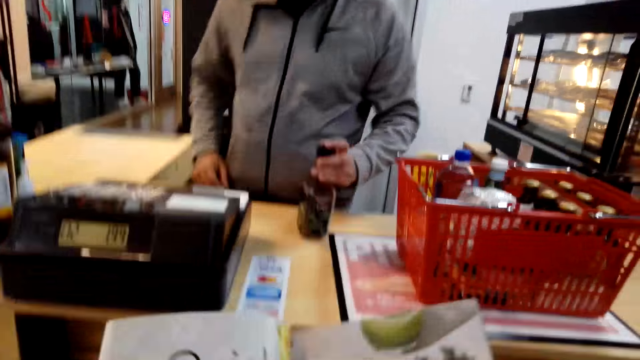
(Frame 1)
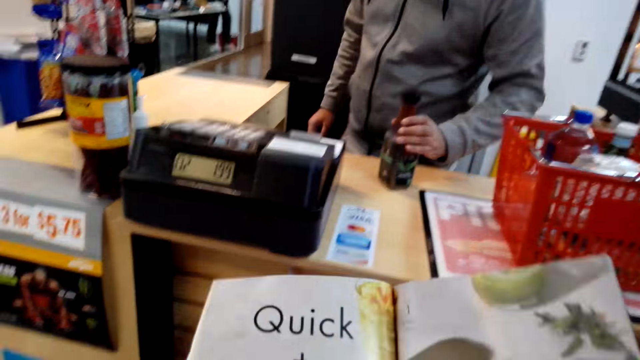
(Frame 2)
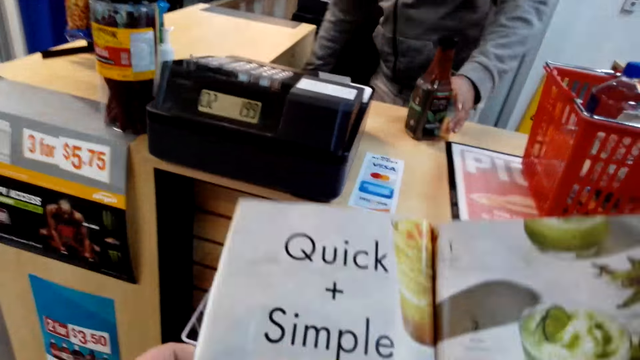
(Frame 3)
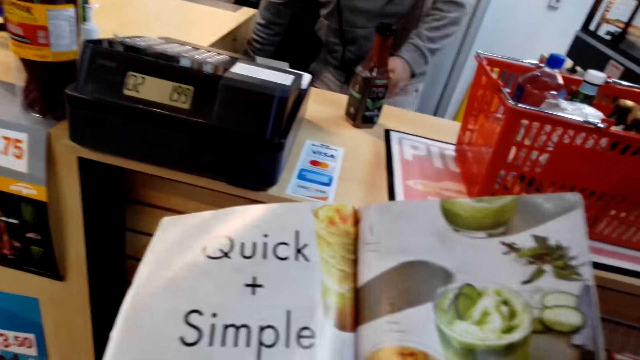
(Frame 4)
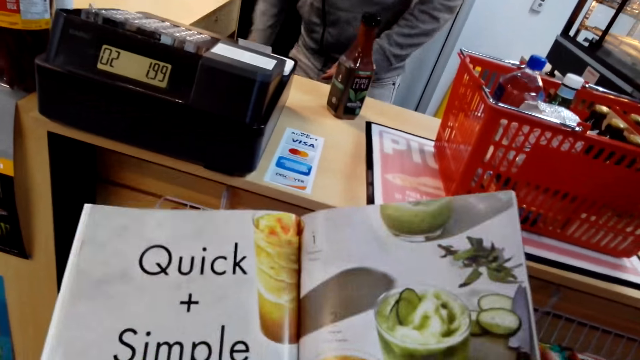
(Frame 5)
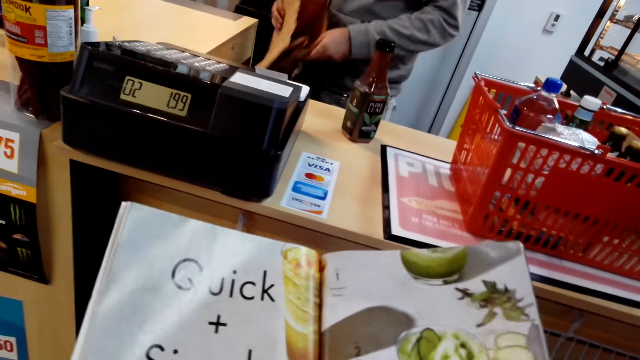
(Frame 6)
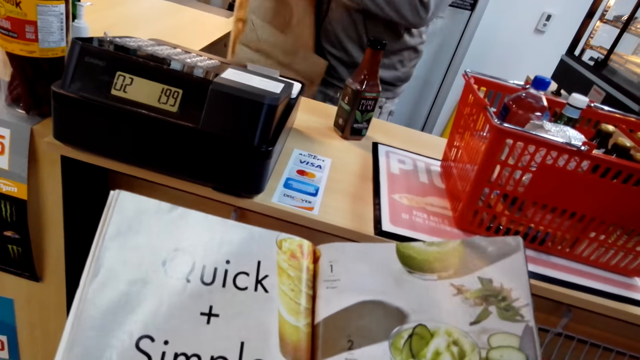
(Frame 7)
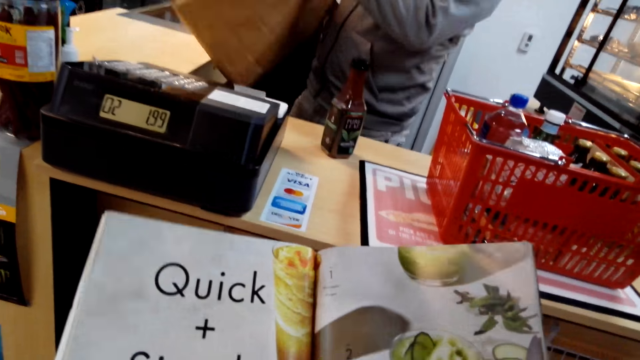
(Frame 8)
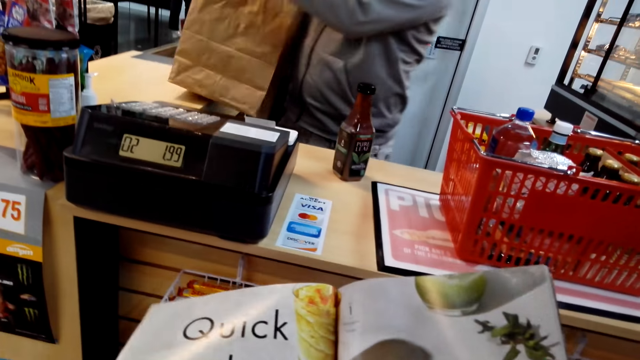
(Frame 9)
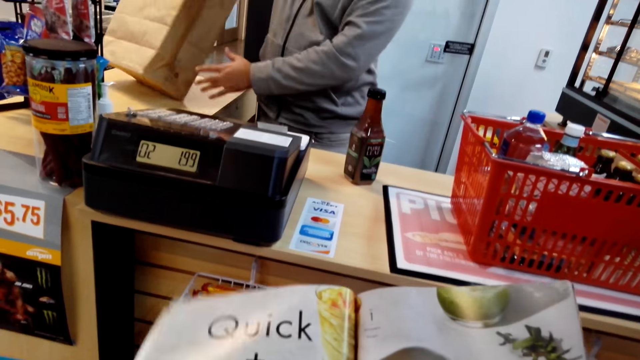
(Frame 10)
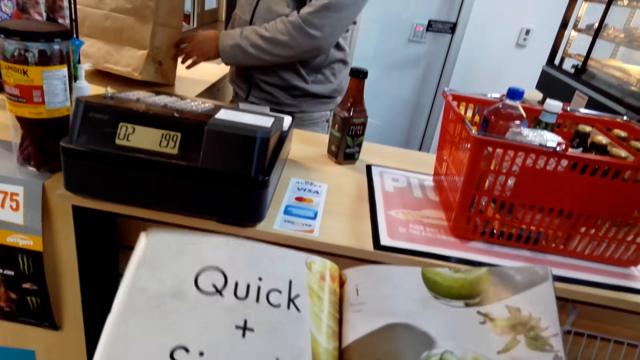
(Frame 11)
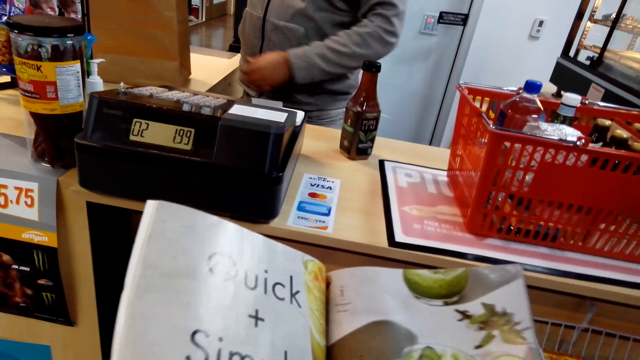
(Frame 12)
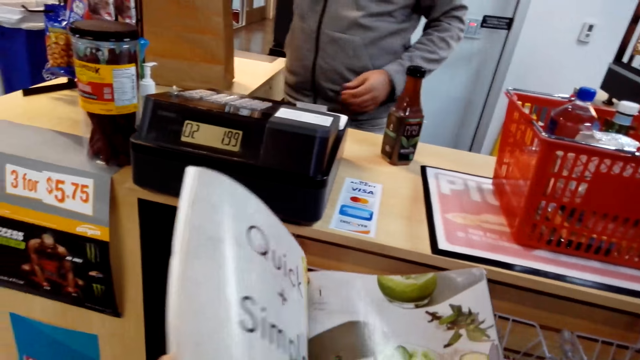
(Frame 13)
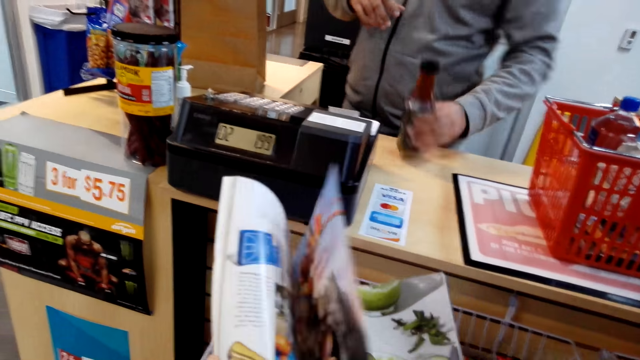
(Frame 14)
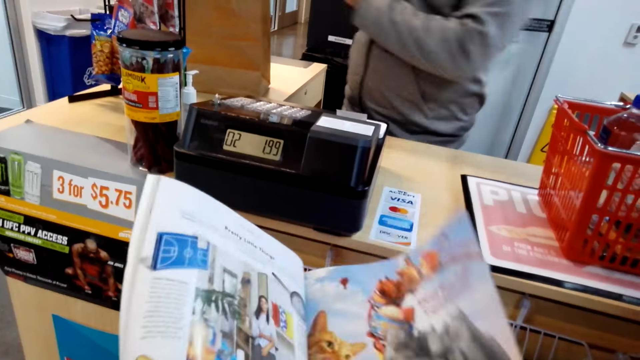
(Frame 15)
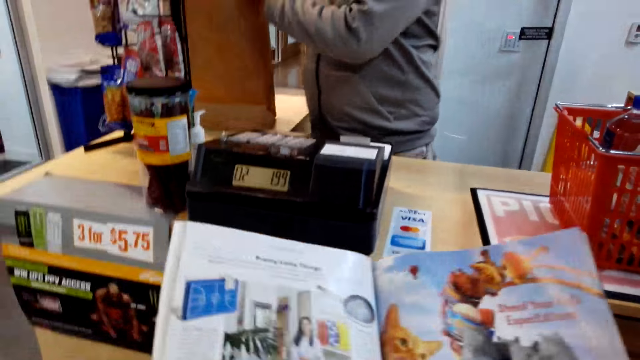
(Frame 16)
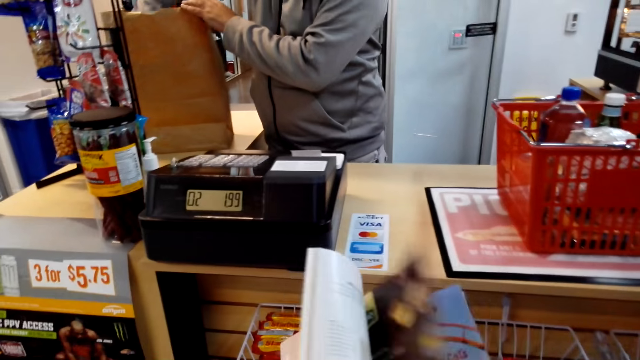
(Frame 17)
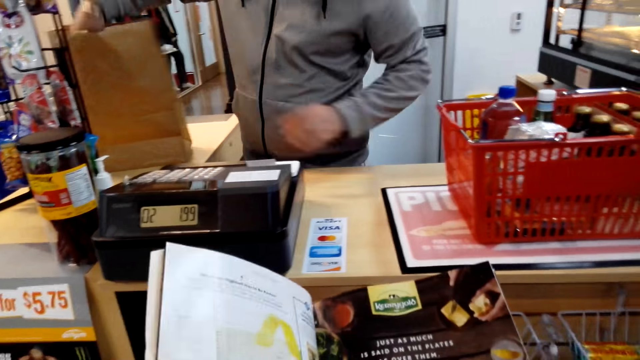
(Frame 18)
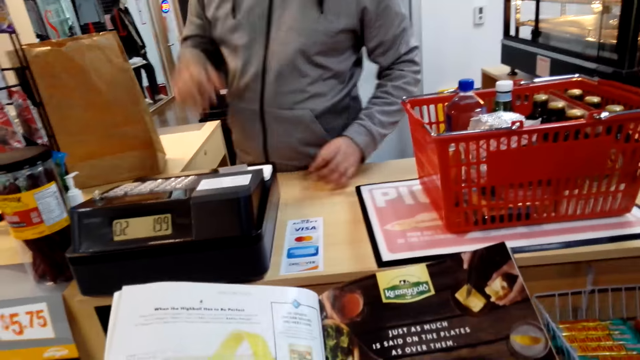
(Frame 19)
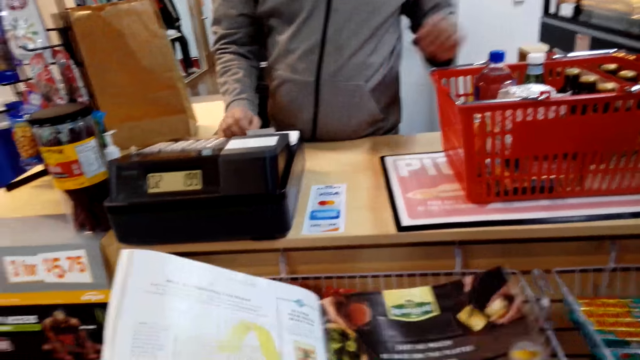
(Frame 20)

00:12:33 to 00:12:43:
A man picks a bottle of drink. The man picks a paper bag. The camera wearer puts down the paper bag. They read a book. The man picks a bottle.

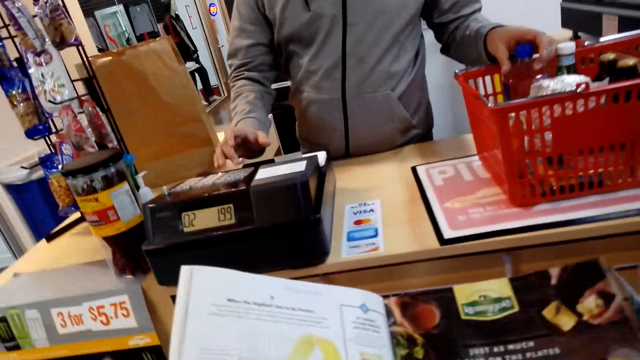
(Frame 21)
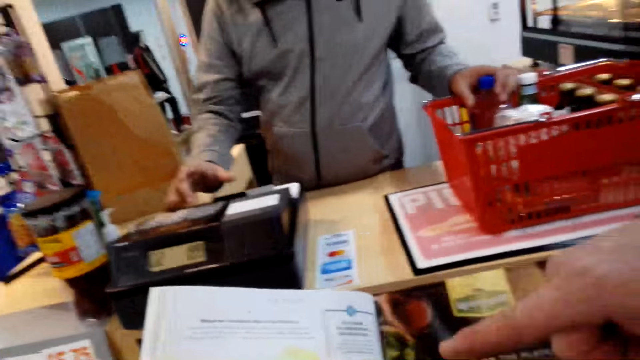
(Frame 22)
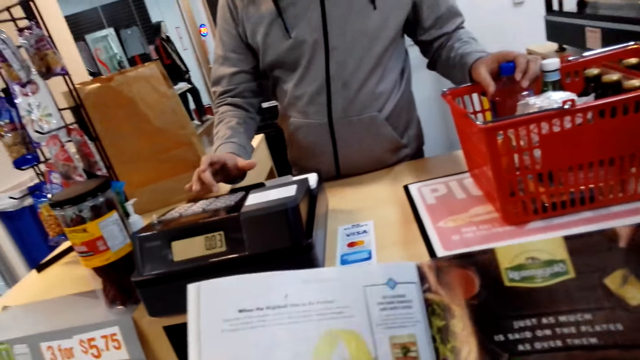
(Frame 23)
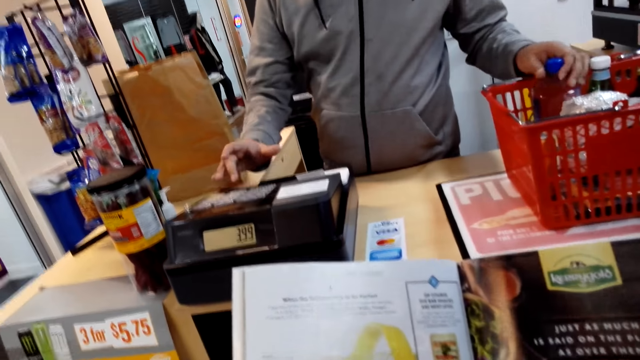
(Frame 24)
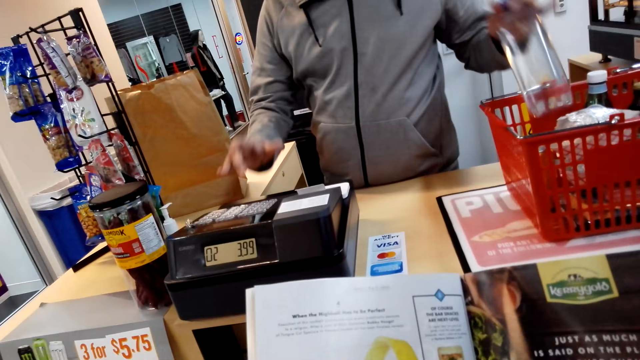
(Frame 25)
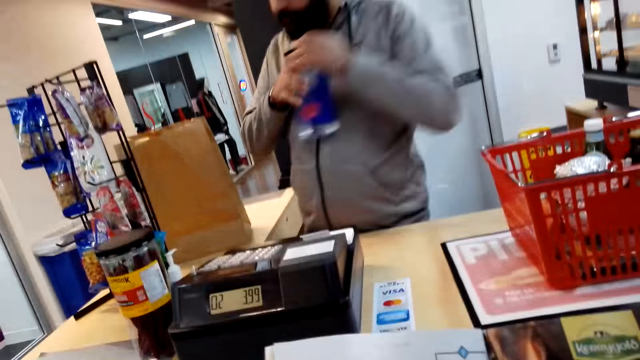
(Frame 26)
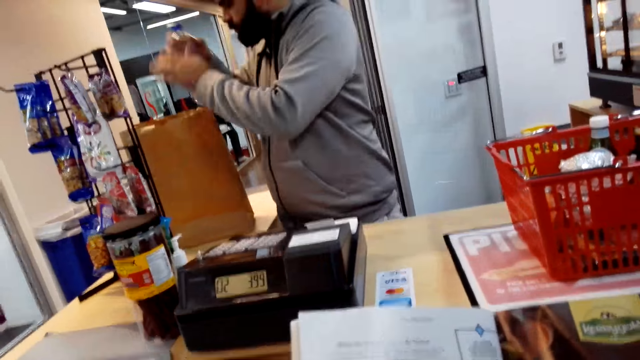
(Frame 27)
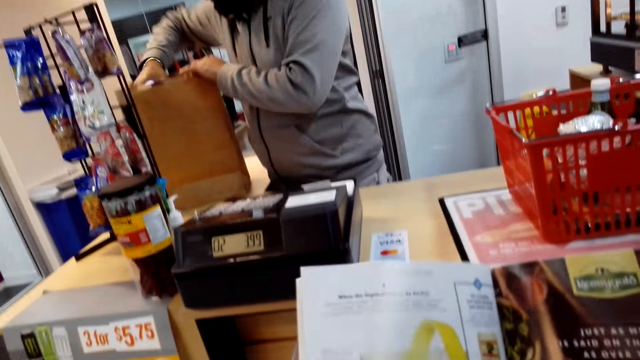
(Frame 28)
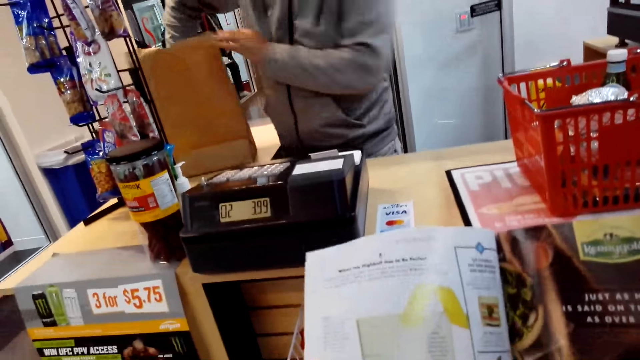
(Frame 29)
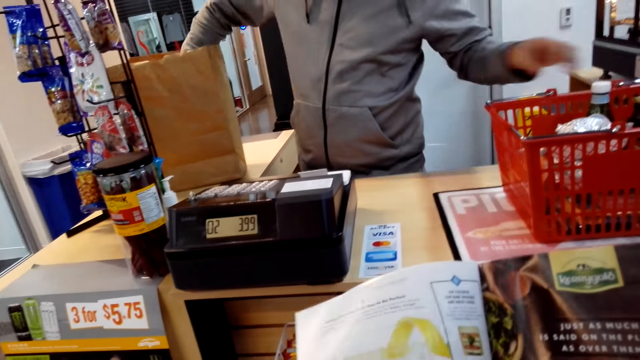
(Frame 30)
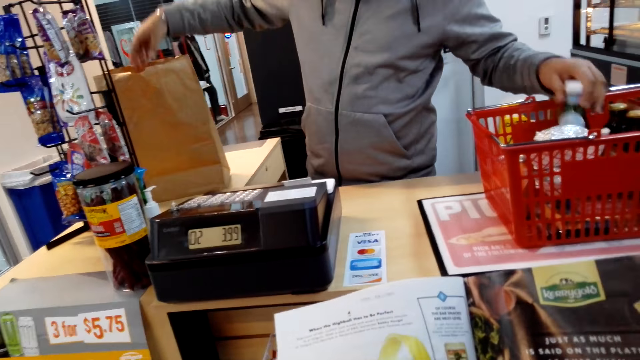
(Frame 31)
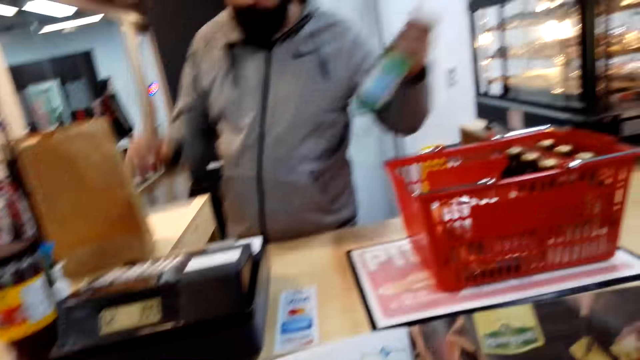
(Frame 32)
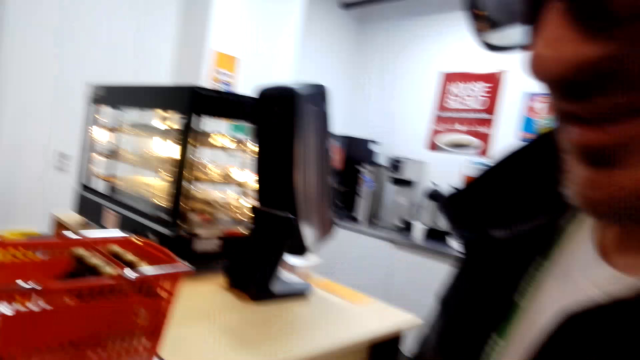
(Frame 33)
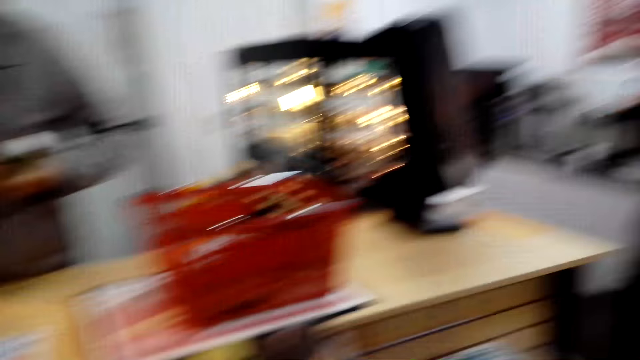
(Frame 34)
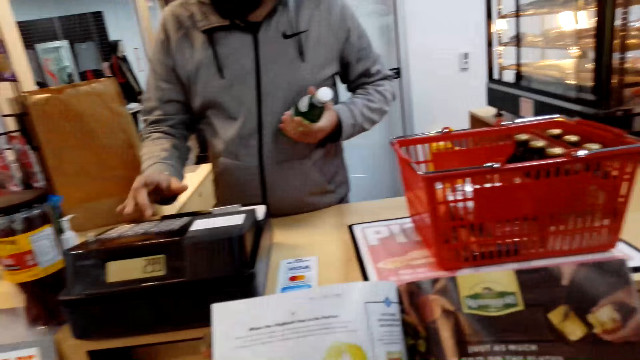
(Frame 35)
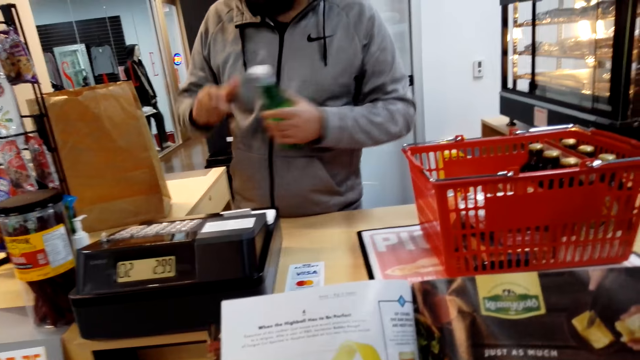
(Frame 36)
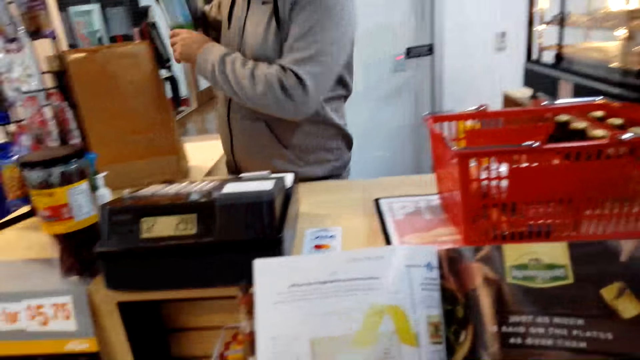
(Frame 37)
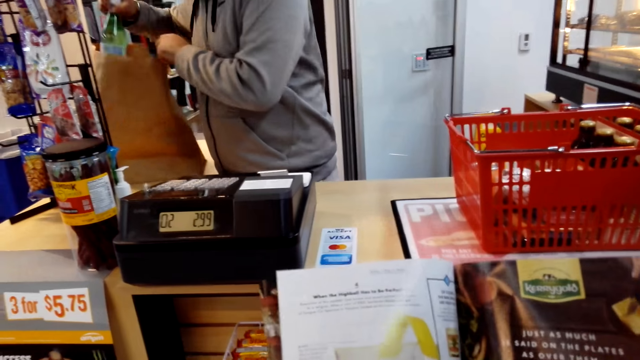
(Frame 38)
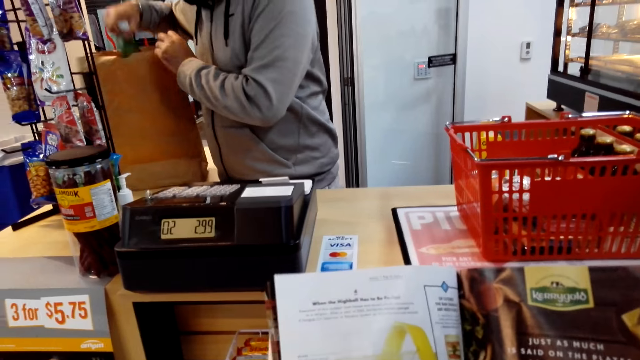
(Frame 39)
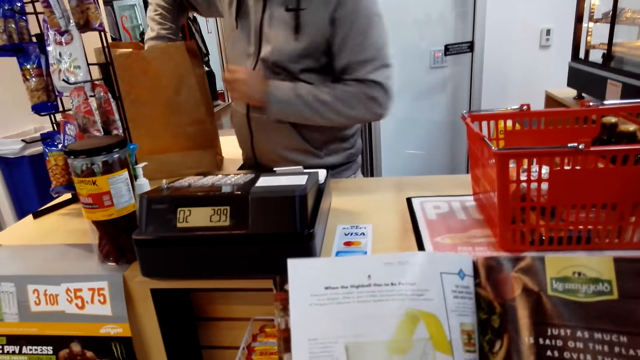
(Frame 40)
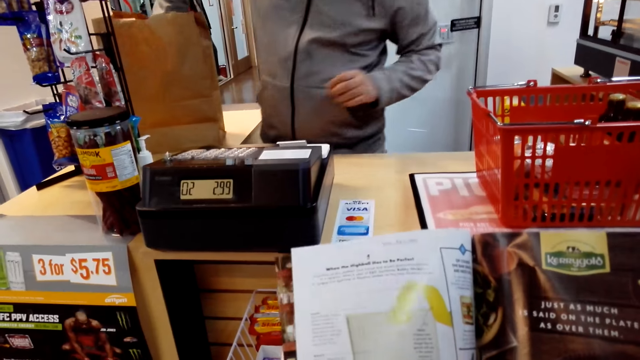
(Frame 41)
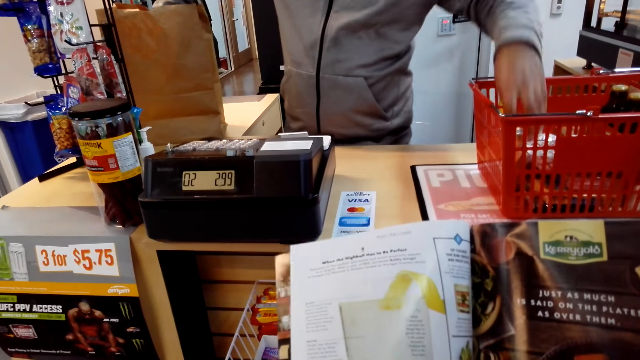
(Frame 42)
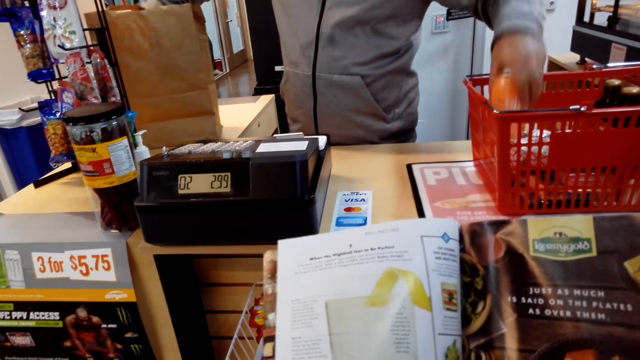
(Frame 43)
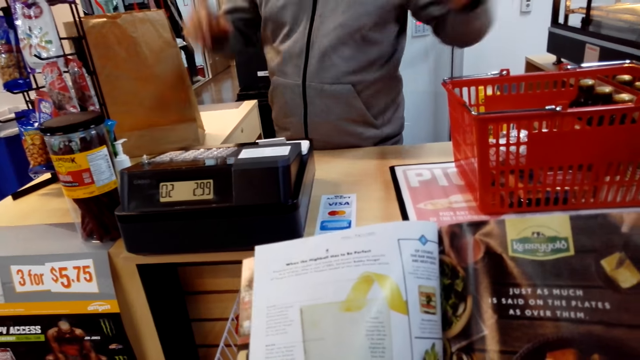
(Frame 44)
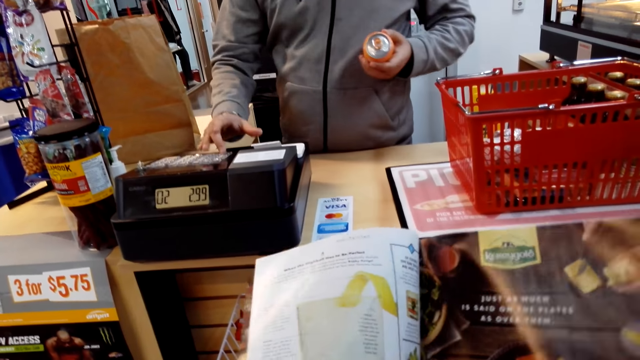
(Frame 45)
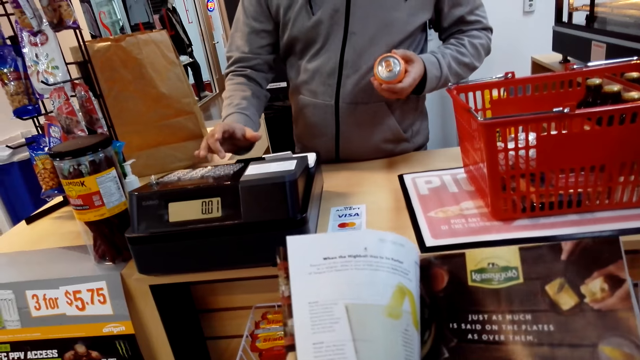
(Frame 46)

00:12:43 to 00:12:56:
A man itemizes the good. He uses the calculator. He picks a drink and packs the drink in the paper bag. He picks a drink. He uses the calculator and itemizes the good. He packs the drink in the paper bag. He picks a drink and itemizes the good. The camera wearer reads a book.
